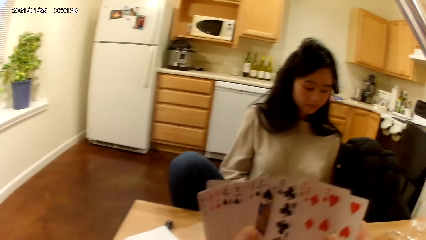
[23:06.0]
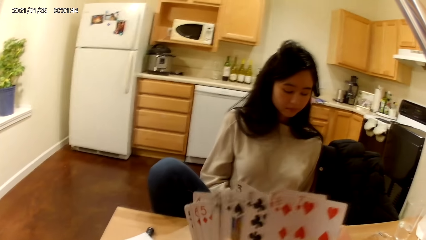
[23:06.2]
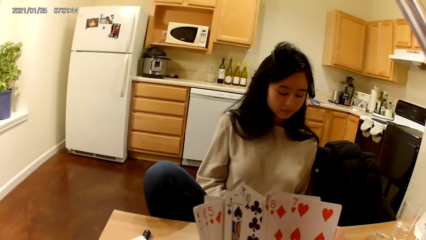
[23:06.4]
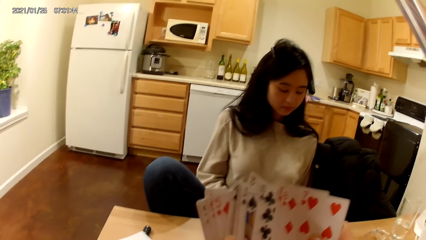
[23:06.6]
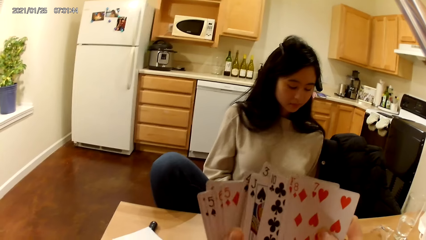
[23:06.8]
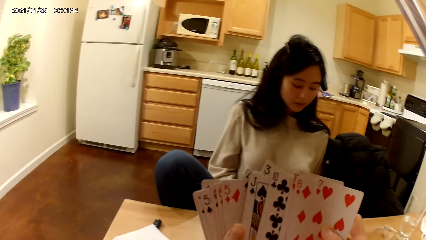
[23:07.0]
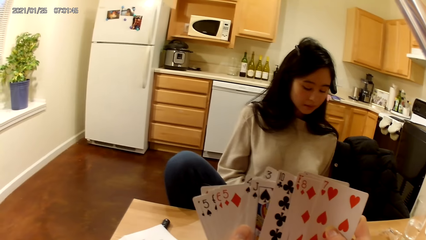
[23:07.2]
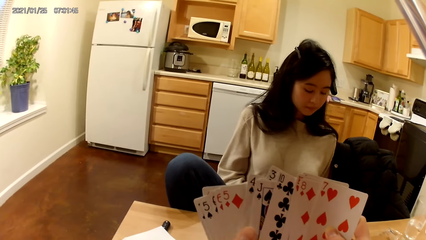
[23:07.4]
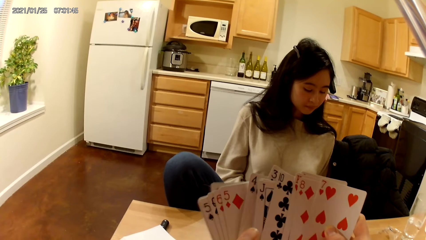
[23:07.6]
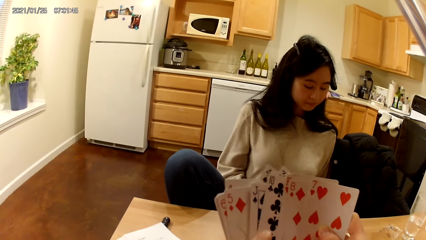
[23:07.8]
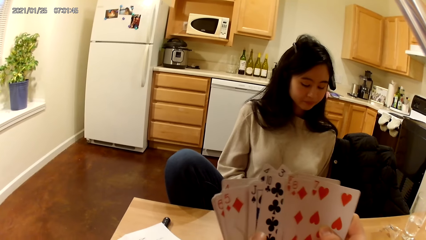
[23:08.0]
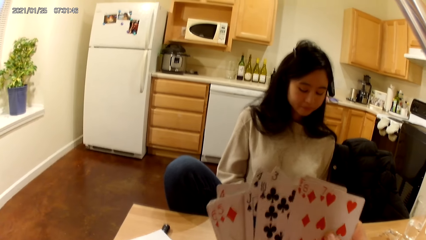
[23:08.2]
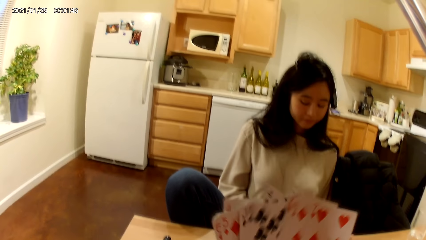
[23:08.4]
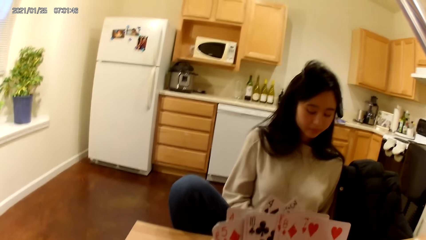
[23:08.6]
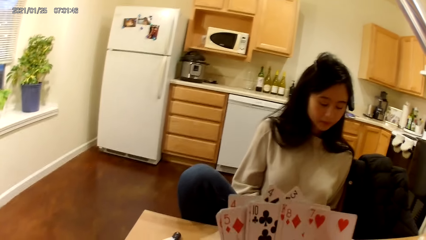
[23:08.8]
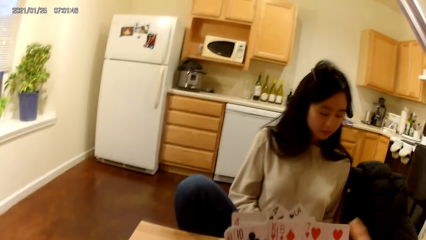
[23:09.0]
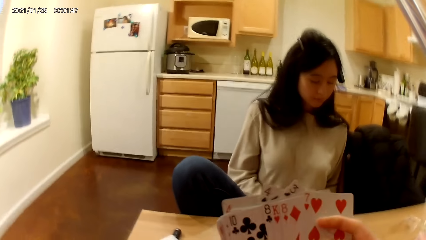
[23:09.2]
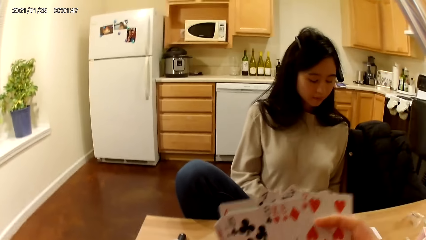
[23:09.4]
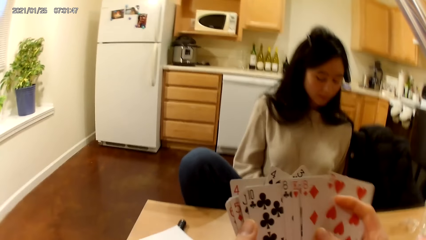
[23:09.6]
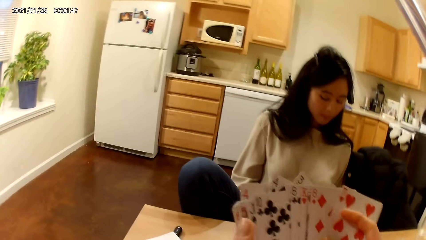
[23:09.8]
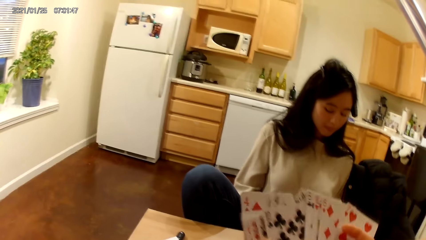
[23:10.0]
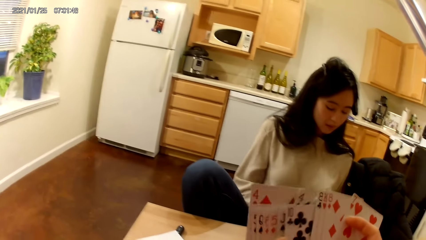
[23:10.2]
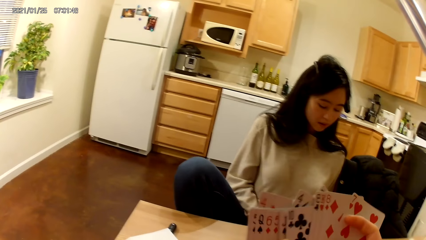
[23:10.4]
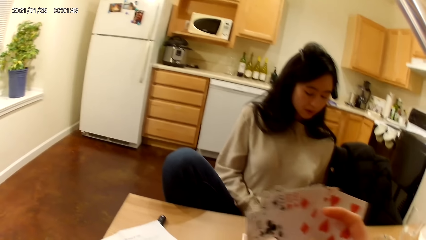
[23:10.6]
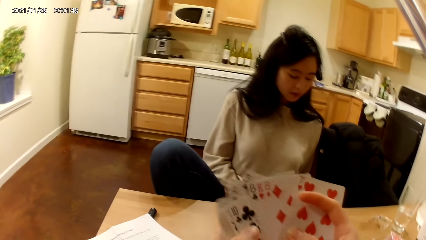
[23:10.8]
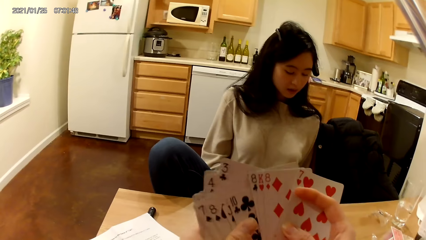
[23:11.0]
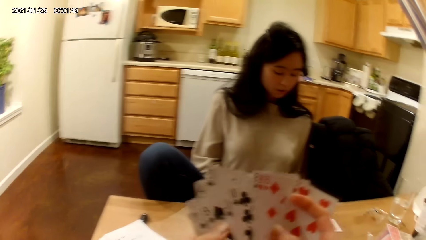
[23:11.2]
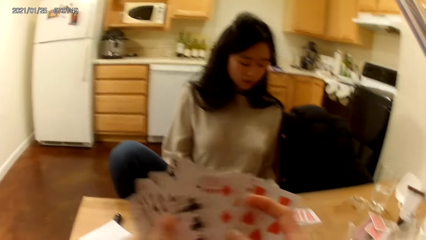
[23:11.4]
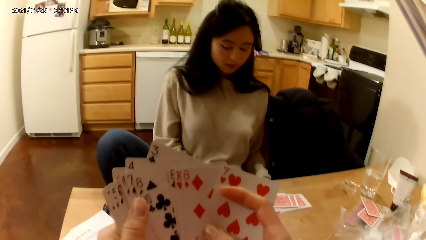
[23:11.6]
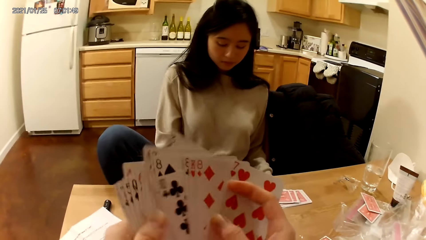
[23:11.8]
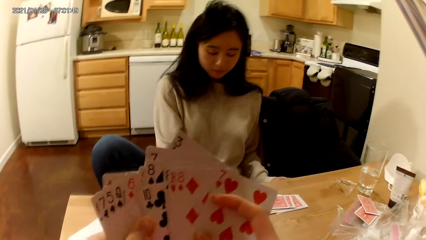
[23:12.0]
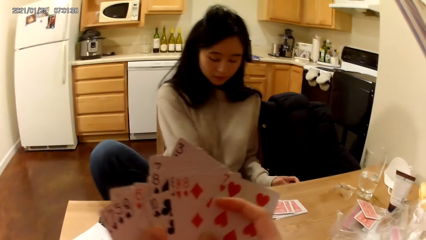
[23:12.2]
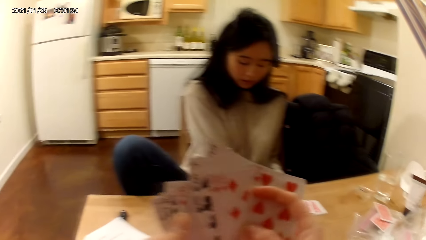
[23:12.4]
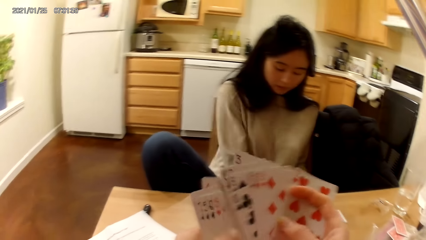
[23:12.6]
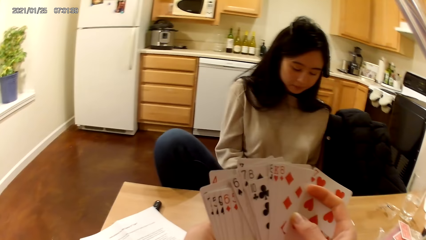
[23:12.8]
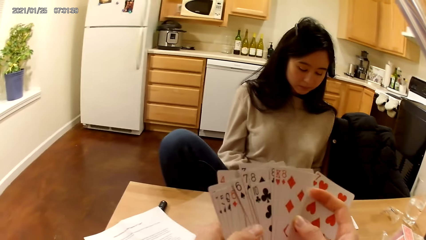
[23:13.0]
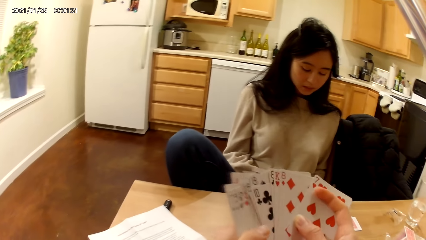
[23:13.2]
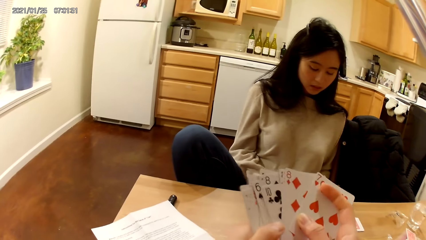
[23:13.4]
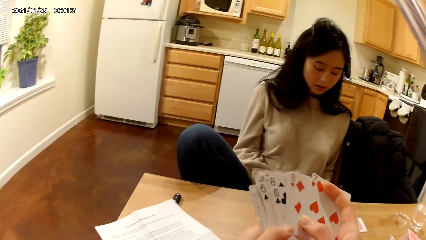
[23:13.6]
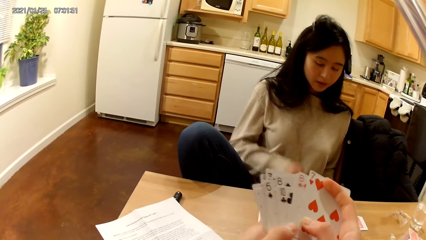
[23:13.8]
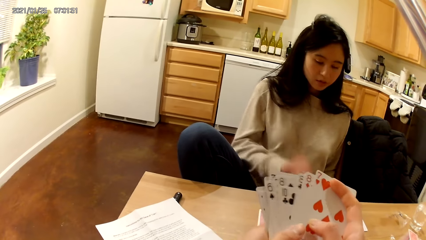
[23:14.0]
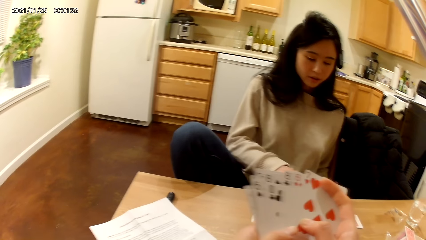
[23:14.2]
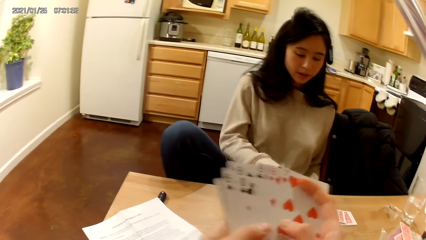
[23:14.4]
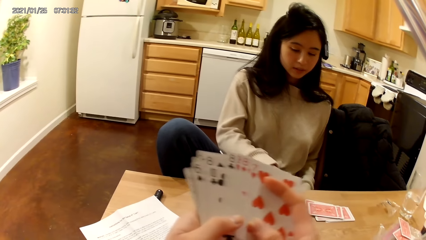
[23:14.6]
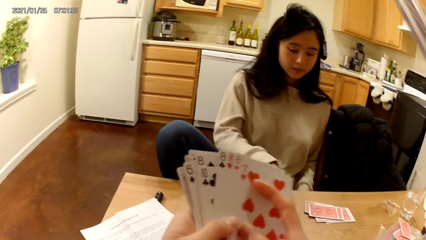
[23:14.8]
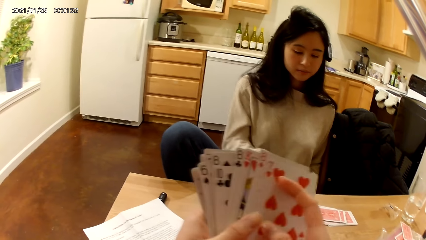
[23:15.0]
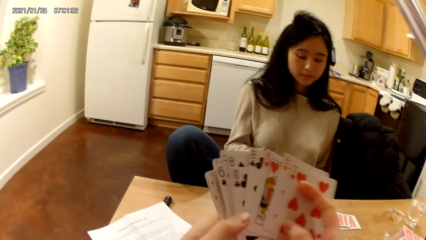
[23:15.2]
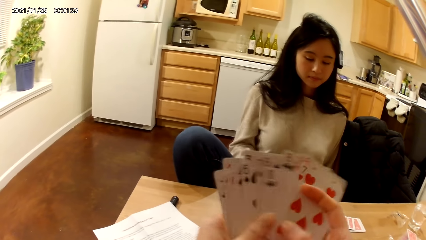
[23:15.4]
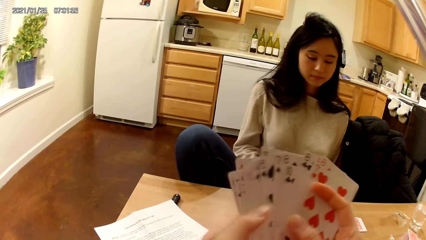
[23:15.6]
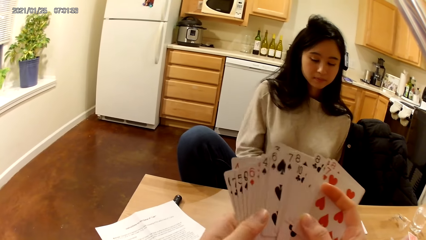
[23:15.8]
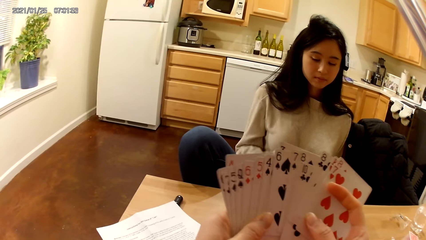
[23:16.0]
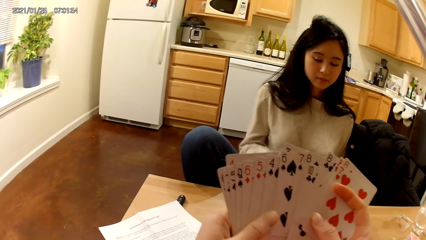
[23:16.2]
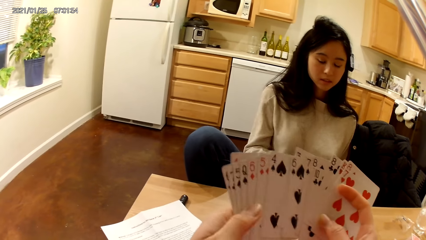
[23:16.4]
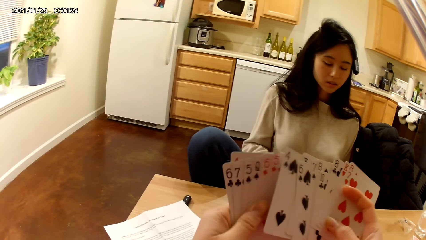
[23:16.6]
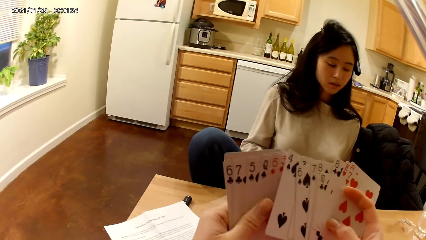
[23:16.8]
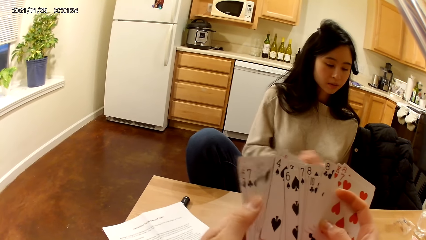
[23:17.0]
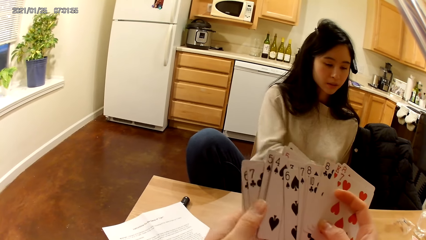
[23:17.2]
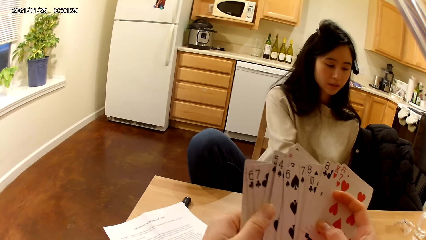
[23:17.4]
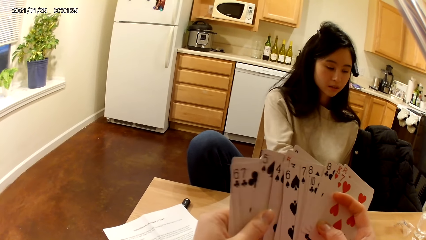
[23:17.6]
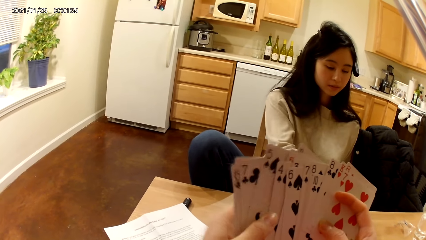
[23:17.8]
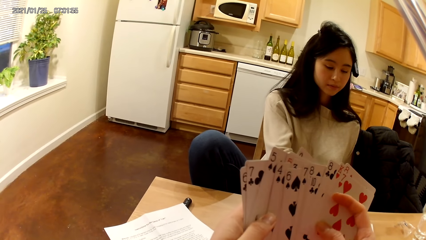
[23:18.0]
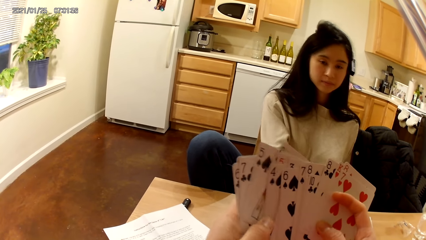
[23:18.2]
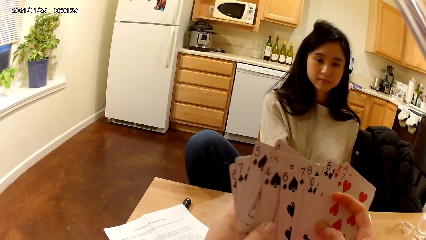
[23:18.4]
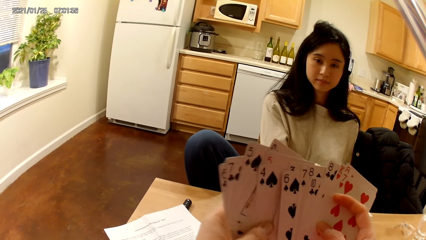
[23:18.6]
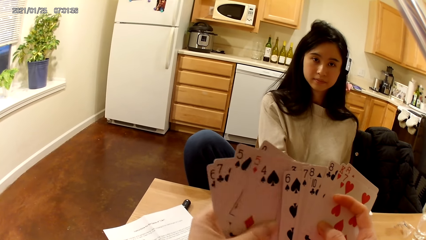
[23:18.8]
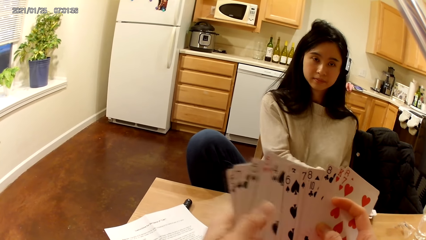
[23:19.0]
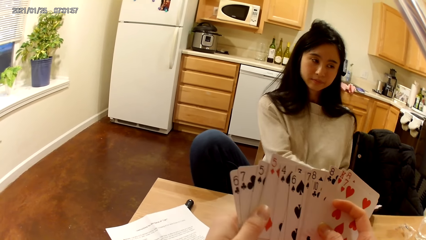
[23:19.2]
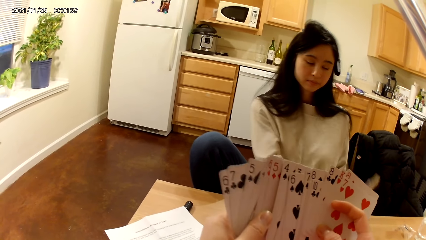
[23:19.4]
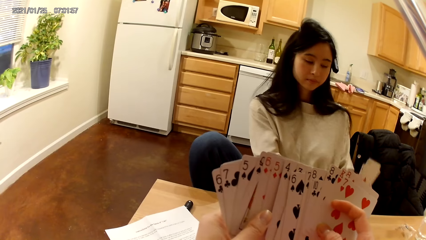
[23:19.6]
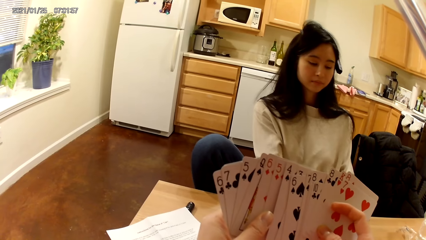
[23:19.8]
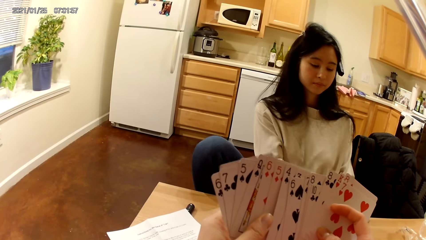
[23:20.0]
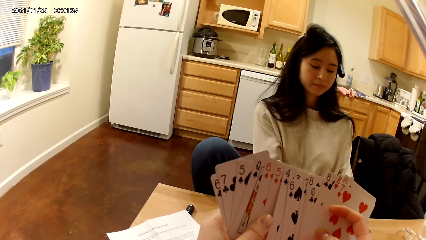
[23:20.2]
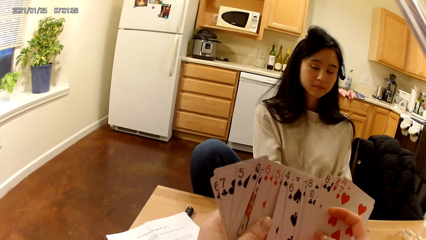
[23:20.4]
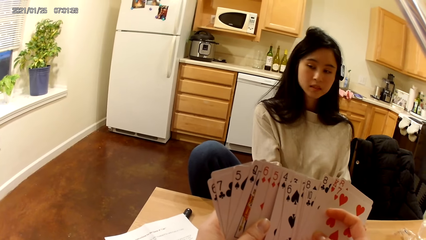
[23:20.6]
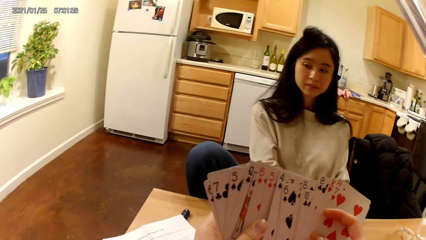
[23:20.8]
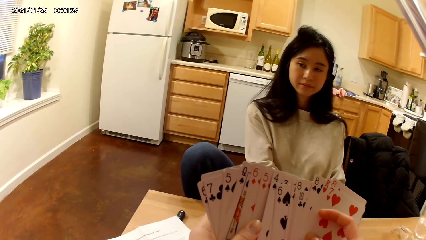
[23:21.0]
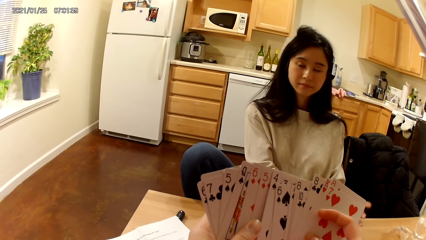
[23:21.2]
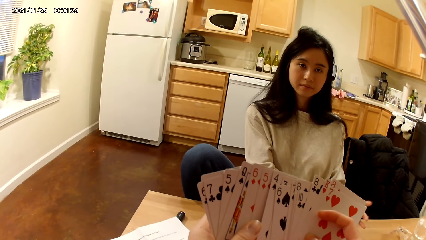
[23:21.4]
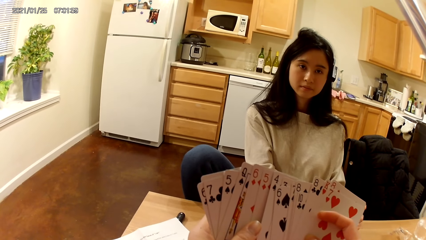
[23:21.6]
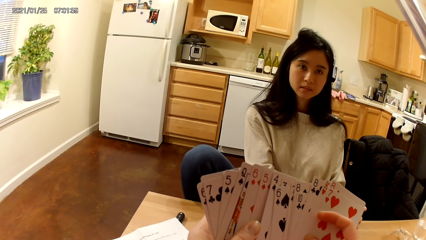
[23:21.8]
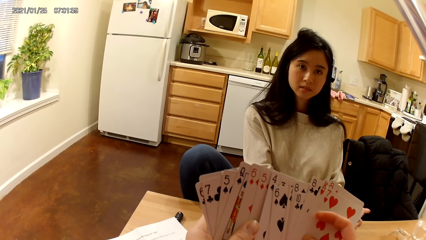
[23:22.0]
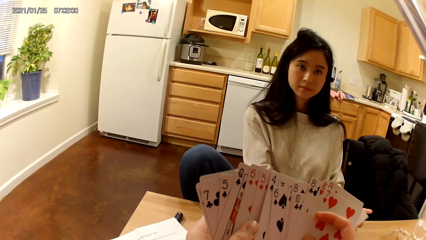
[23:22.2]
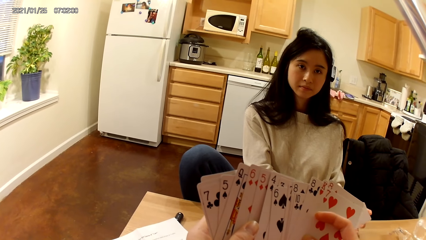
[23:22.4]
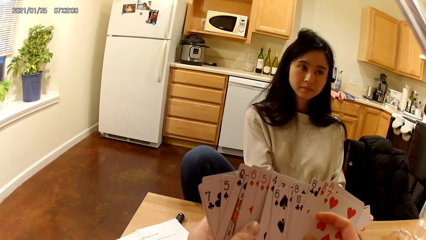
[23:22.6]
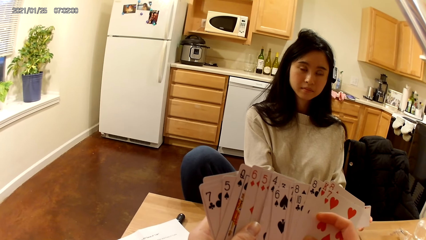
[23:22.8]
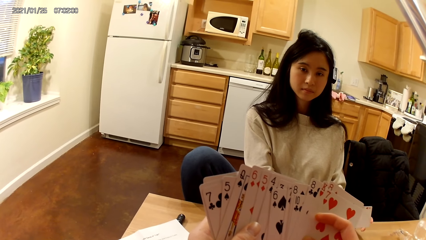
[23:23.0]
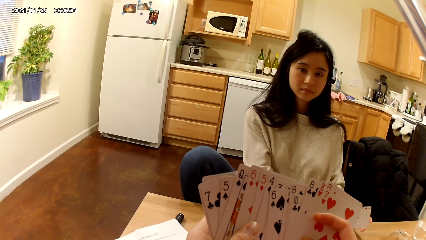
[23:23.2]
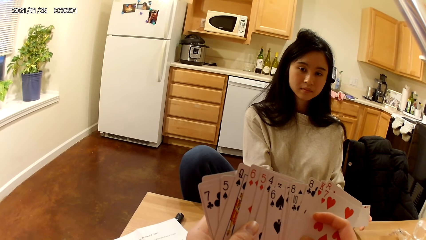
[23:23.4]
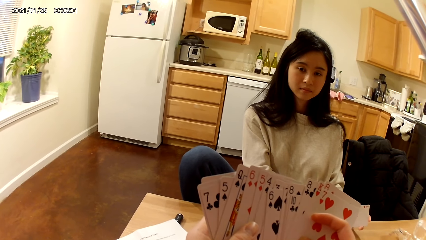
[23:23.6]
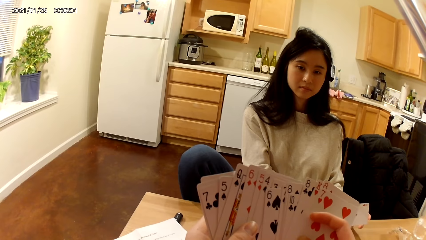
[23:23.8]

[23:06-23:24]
The woman places another playing card on the dining table with her right hand. The camera wearer holds the cards with hands. The woman holds the cards in her hands.
